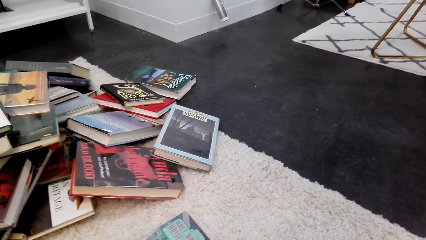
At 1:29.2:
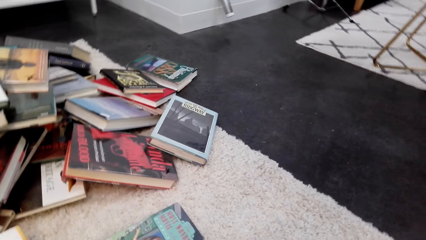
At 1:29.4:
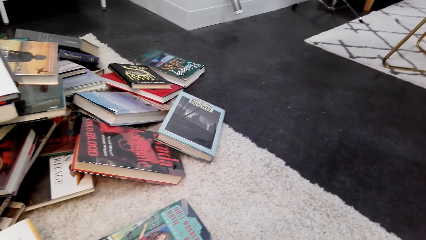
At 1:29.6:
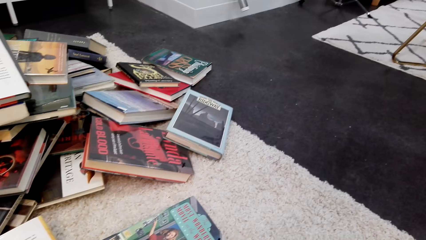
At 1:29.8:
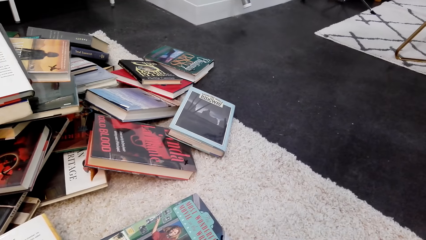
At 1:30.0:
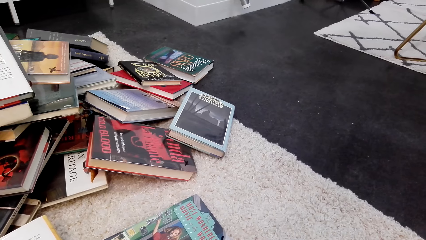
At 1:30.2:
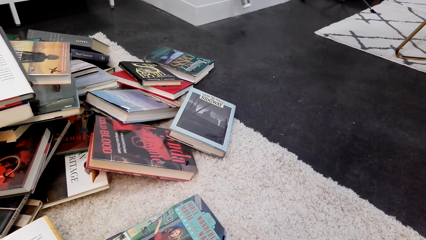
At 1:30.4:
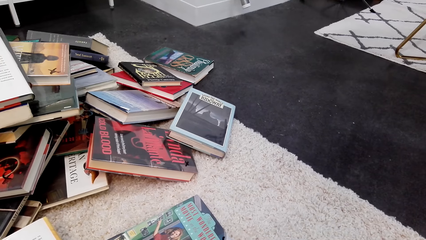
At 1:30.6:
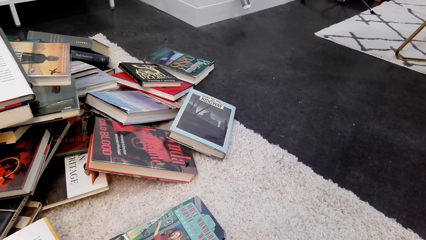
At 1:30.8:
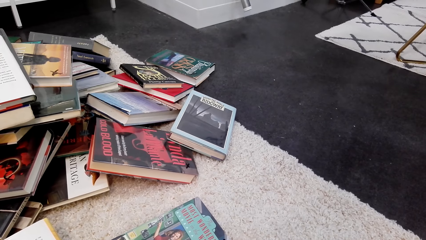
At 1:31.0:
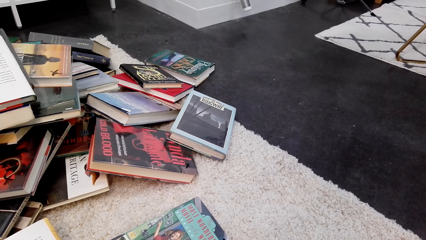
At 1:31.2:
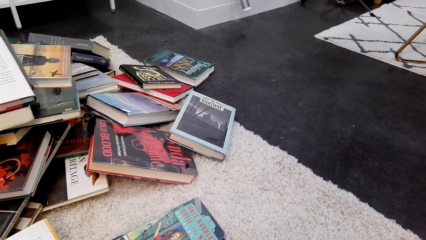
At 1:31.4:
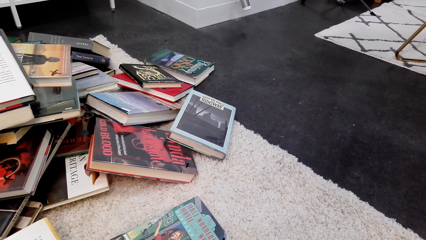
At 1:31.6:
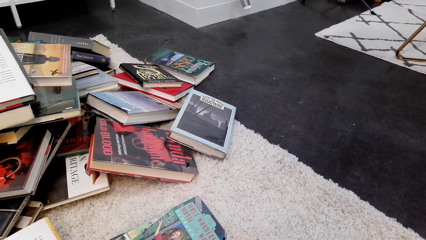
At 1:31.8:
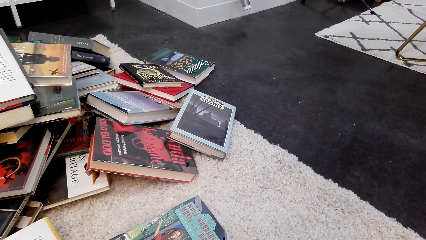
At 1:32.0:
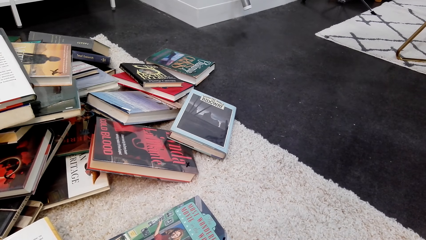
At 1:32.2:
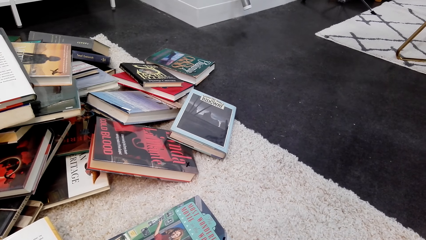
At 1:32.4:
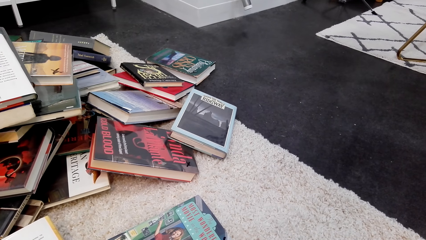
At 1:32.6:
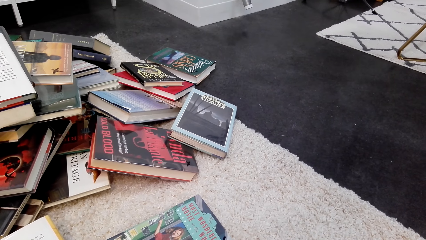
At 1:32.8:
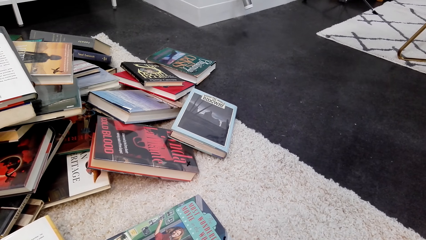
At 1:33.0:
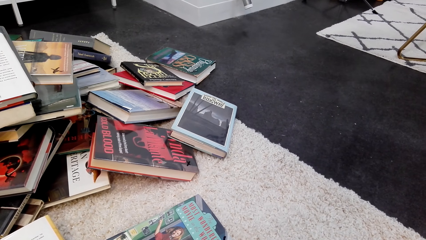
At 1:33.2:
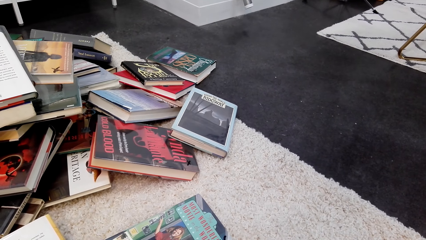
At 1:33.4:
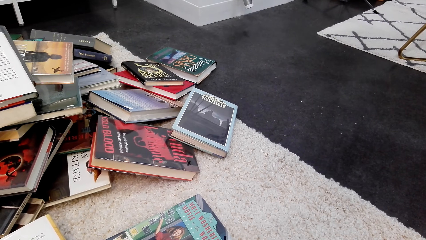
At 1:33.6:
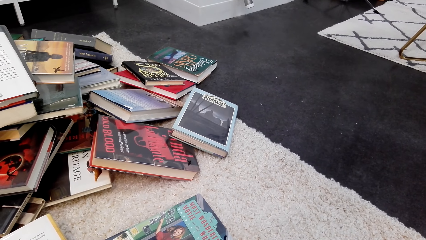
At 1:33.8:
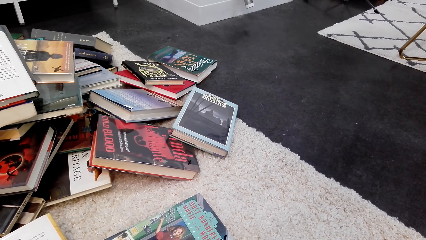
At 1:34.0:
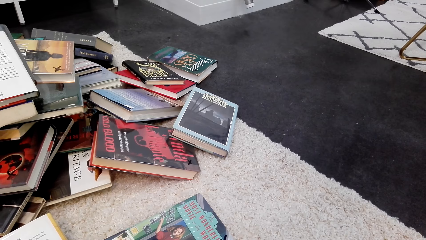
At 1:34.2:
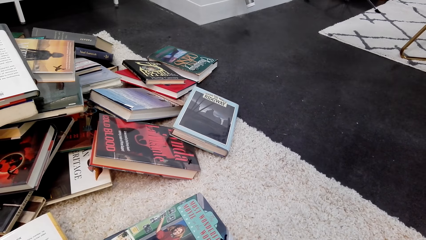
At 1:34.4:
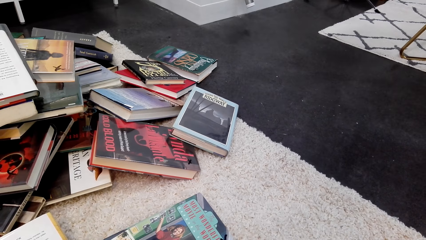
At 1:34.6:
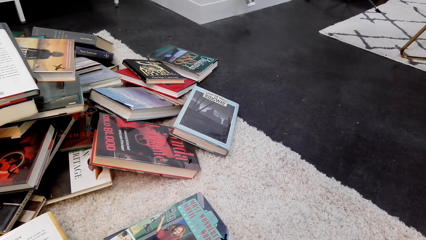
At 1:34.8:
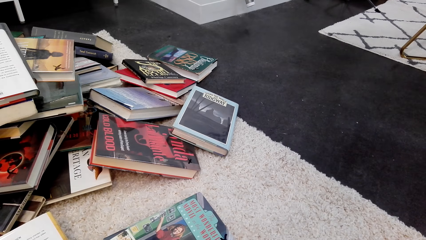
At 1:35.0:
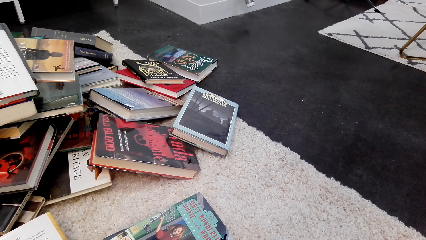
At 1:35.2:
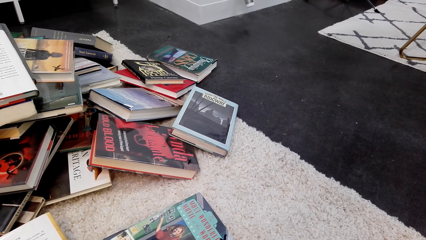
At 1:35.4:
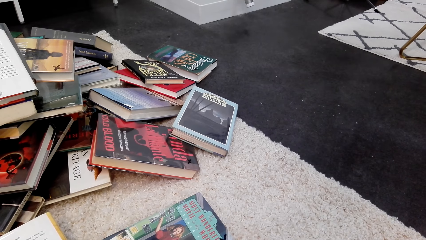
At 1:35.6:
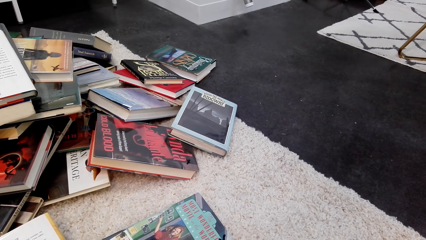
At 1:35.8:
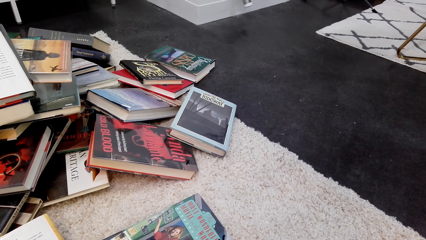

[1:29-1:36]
The camera wearer reads the book.

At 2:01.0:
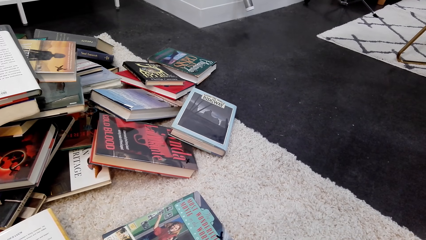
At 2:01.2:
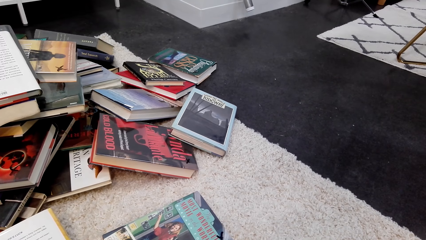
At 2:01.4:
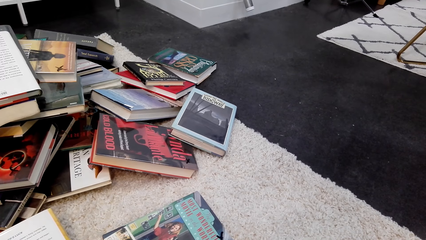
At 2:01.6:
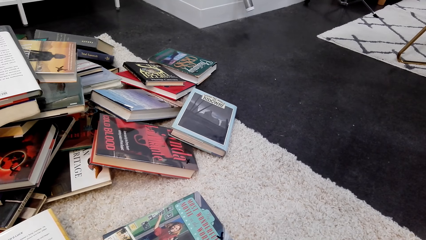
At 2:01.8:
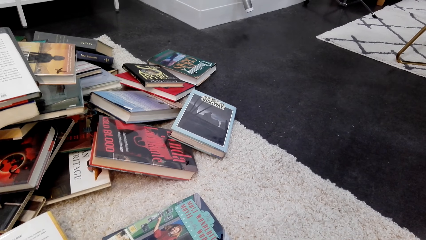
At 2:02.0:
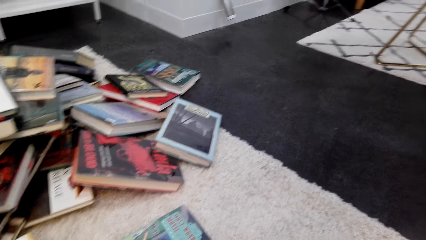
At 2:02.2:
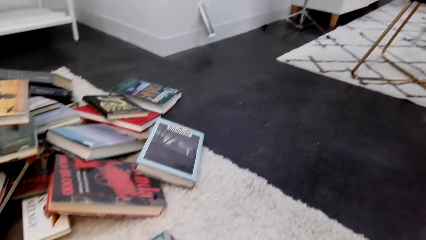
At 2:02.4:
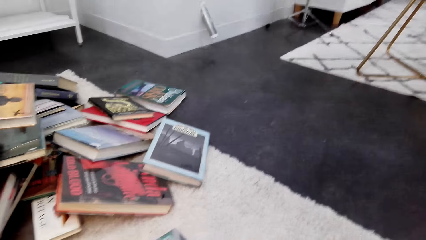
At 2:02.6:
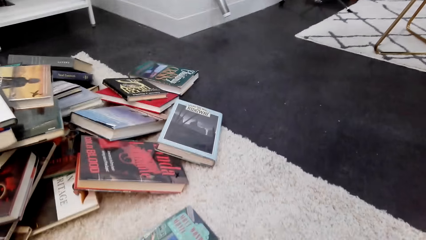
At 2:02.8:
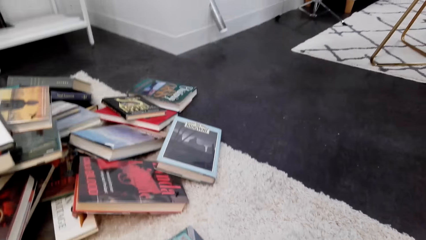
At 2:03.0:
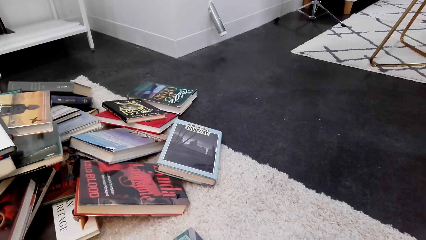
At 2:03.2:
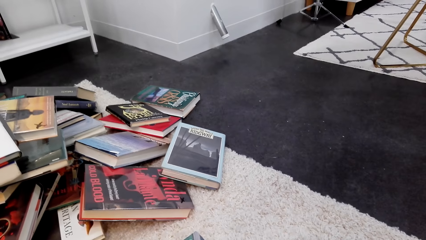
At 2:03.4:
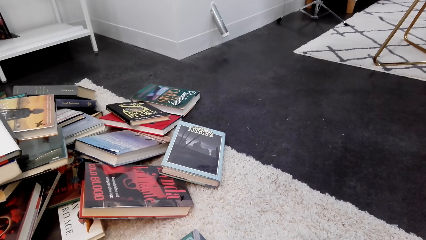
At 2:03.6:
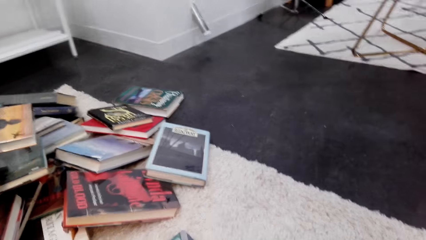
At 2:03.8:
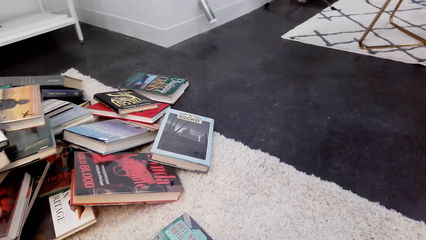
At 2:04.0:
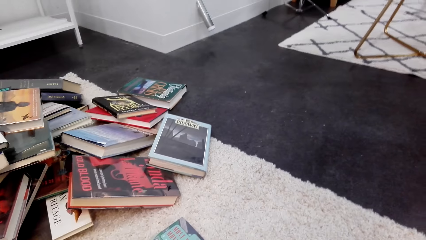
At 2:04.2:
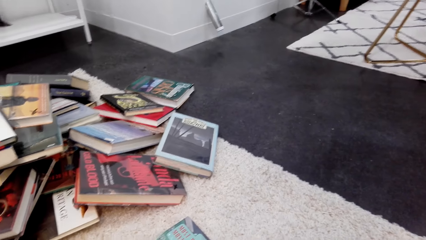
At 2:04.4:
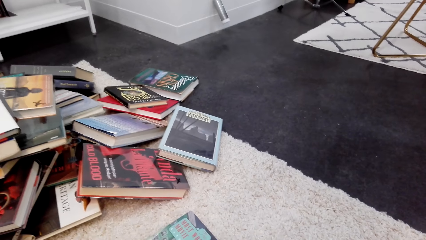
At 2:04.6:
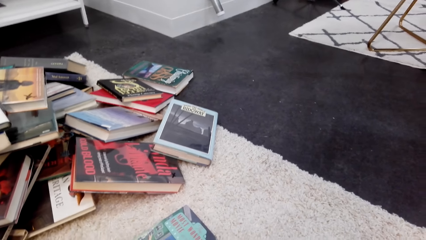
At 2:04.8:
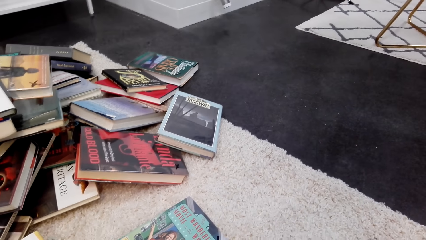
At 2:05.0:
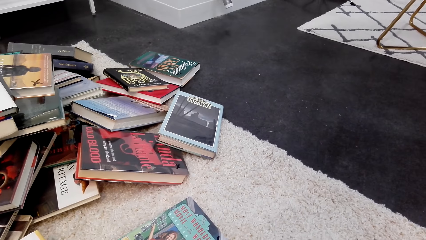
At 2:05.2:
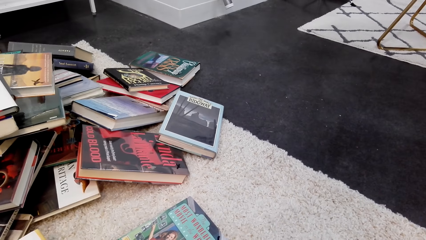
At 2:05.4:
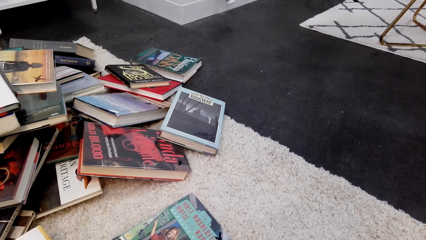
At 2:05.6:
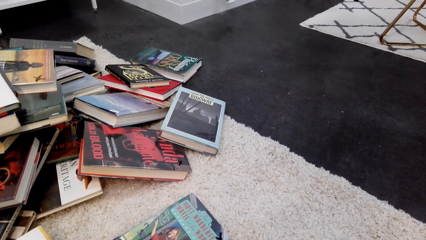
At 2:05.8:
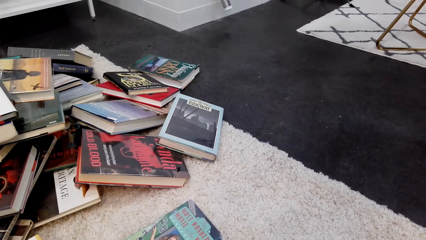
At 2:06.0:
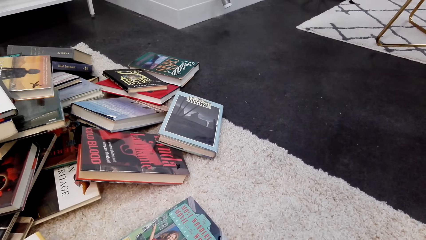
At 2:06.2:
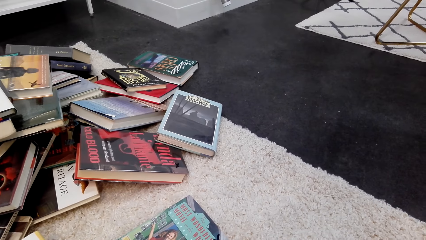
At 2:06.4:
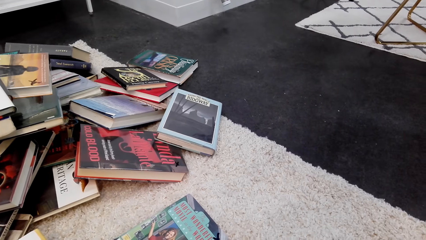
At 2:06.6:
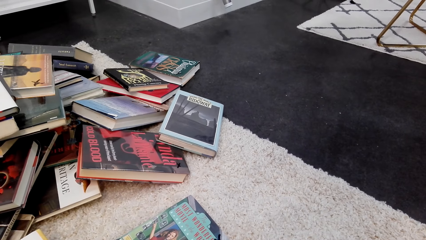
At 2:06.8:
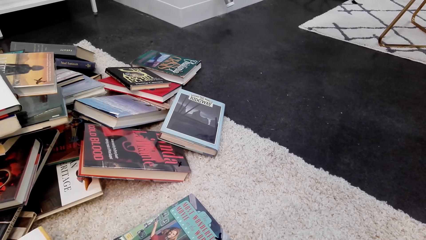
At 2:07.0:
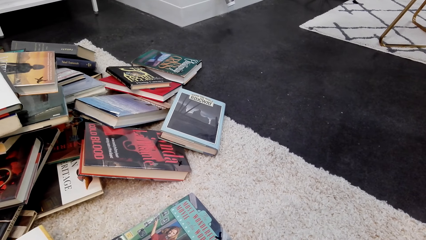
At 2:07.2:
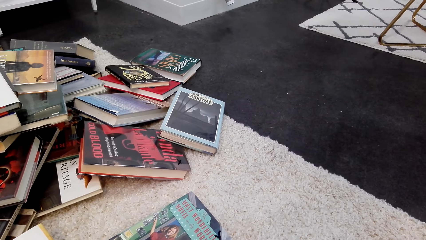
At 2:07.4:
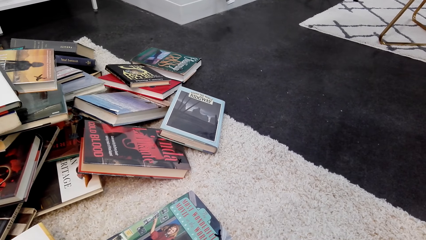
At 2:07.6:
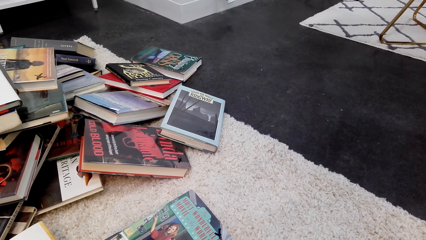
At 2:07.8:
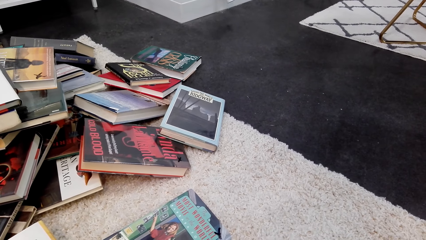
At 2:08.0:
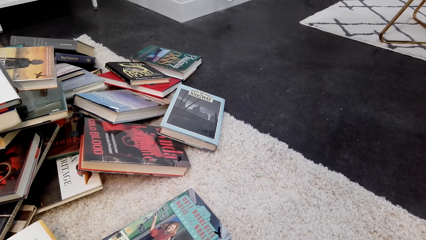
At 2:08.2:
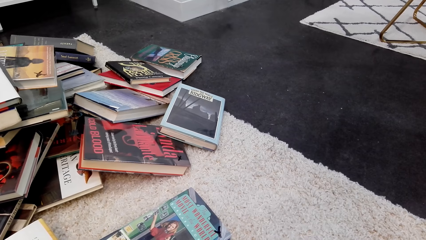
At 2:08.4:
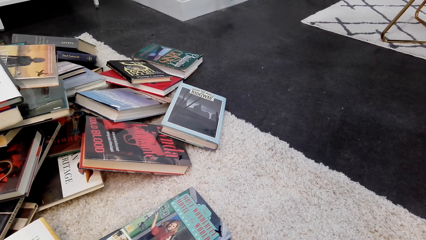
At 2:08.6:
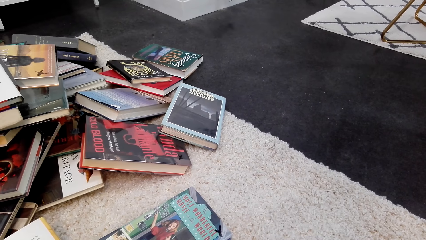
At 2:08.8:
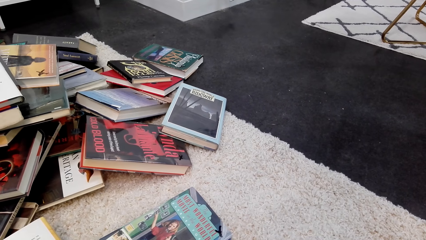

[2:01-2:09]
The camera wearer inhales deeply.
